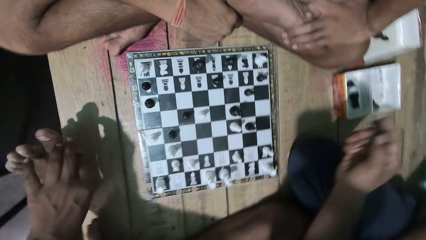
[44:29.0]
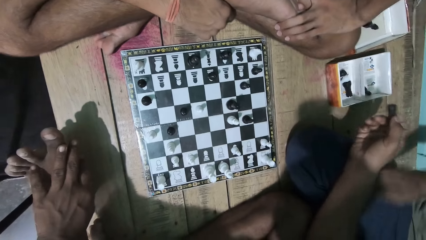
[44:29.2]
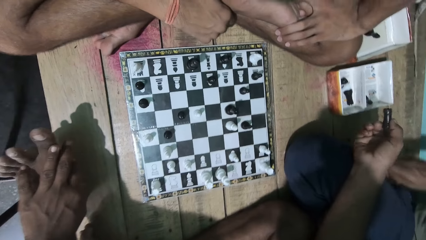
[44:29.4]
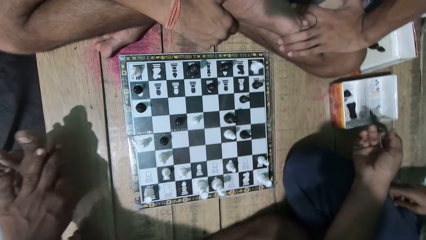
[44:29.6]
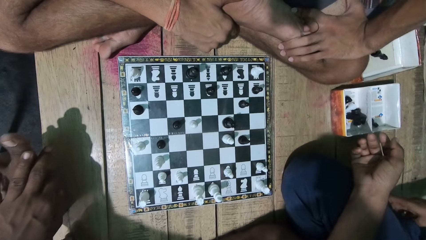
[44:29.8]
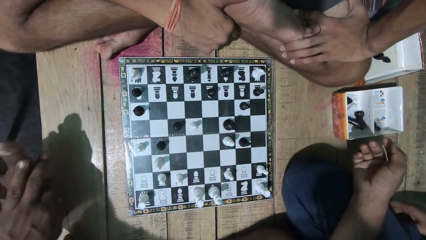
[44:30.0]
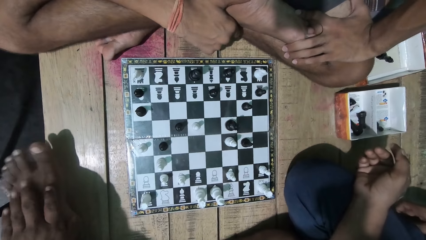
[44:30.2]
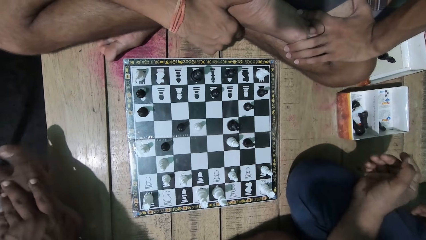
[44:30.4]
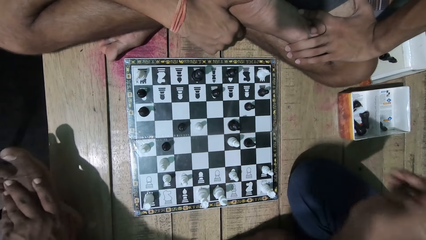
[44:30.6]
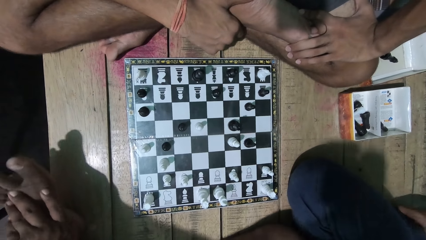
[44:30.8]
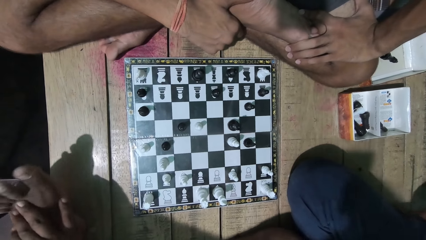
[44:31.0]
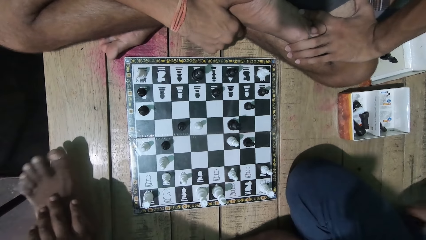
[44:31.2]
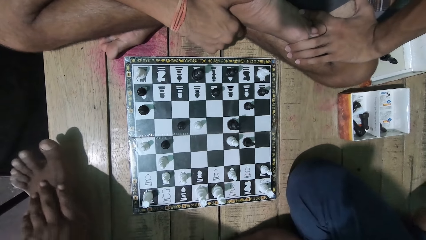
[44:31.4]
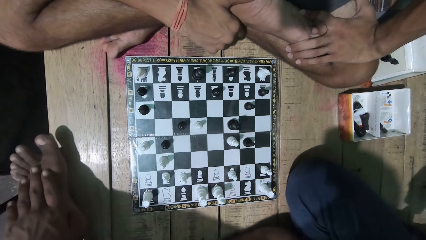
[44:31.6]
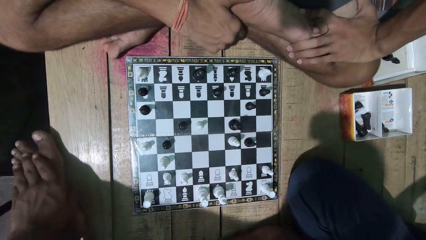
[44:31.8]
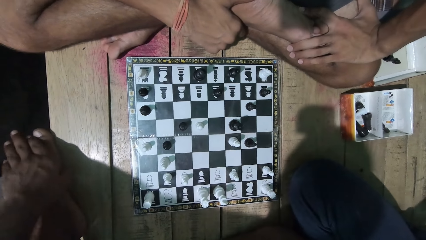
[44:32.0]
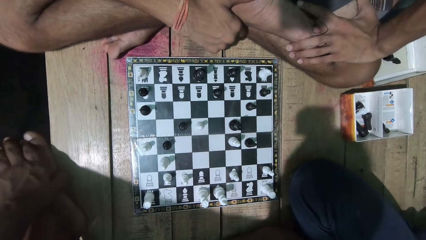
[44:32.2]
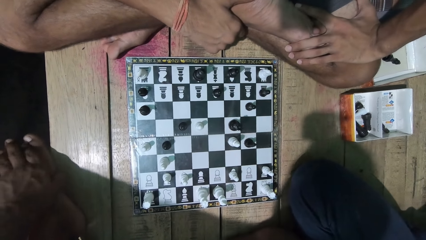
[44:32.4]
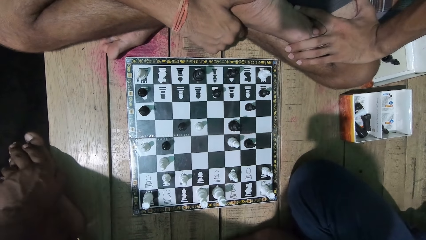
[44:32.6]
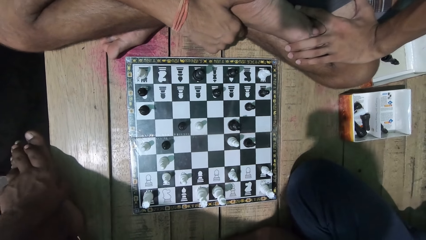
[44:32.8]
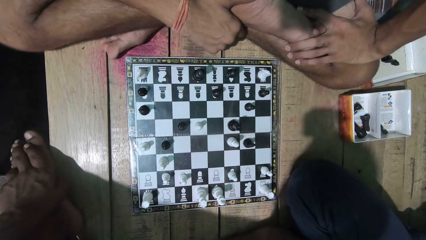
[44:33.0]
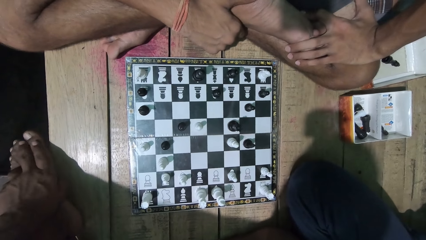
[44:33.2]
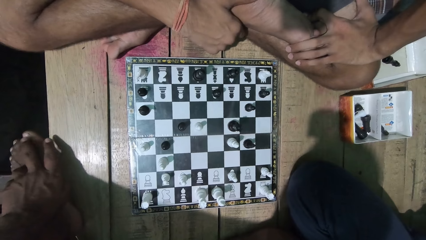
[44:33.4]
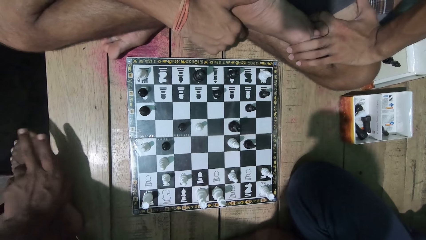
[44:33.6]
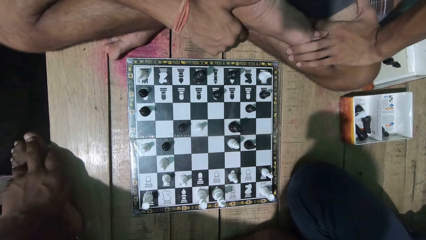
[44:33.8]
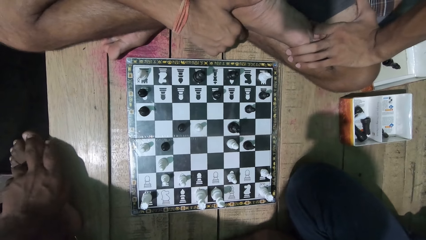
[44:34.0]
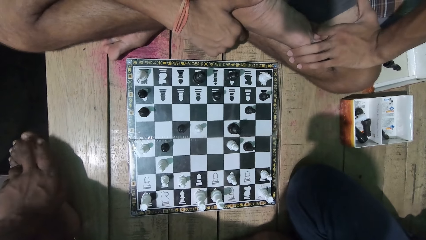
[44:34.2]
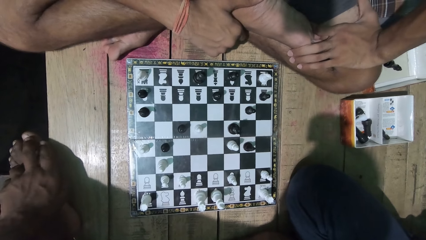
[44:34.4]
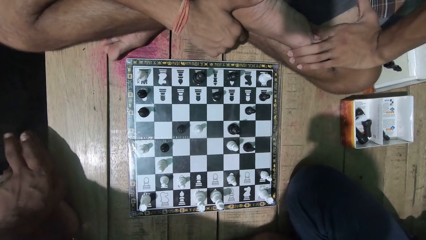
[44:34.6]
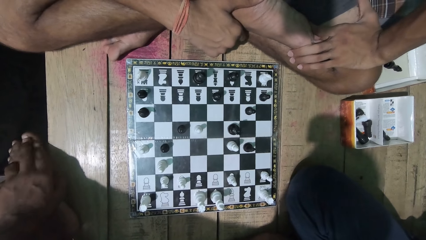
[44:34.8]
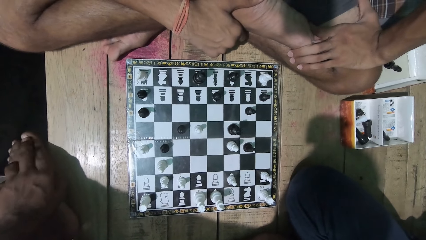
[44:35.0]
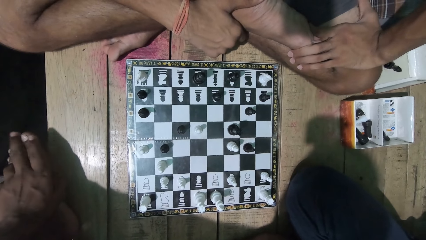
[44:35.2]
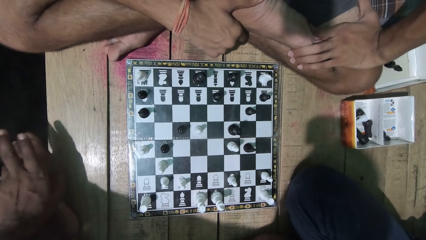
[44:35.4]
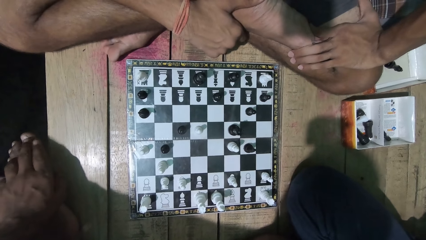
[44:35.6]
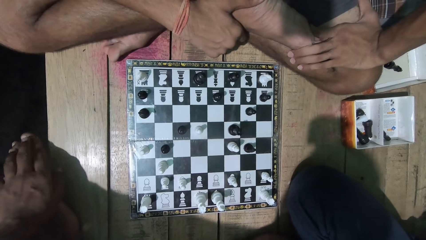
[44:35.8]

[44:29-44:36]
A man puts the chess piece in the box. The camera wearer drops the chess in the box. He touches his leg. He looks at the game with the man.

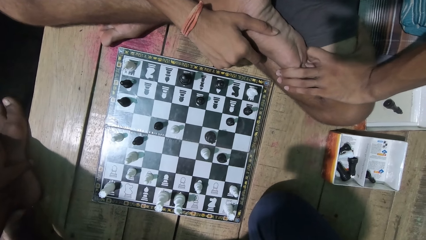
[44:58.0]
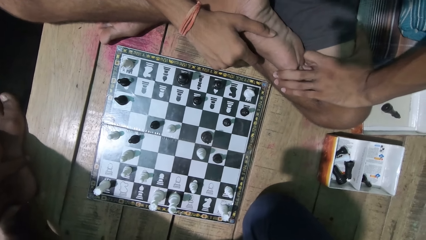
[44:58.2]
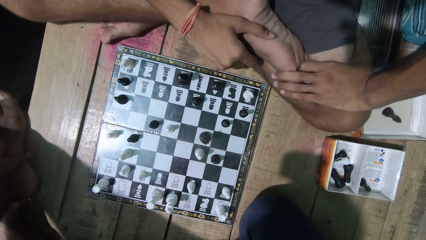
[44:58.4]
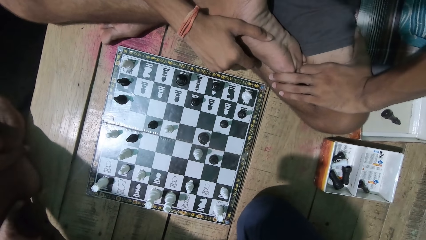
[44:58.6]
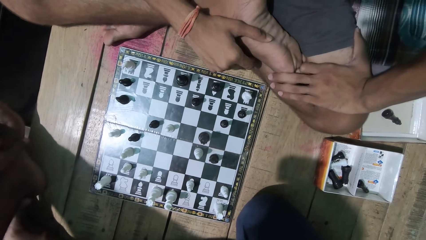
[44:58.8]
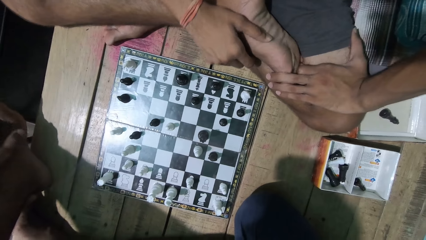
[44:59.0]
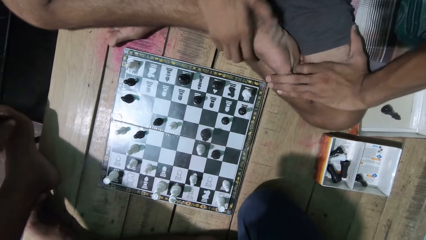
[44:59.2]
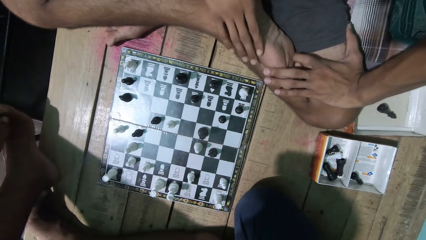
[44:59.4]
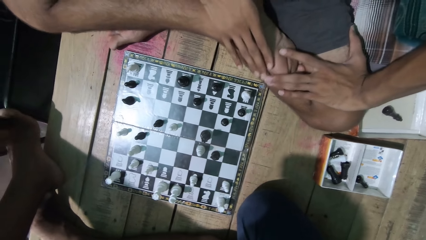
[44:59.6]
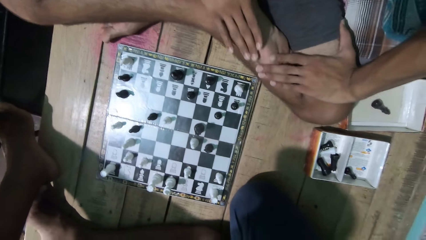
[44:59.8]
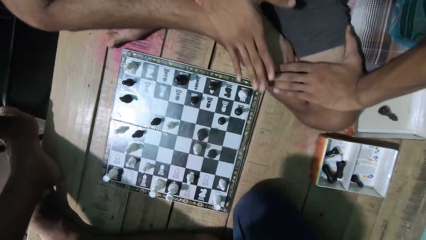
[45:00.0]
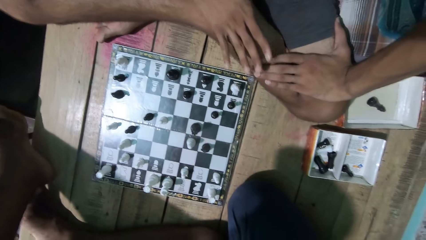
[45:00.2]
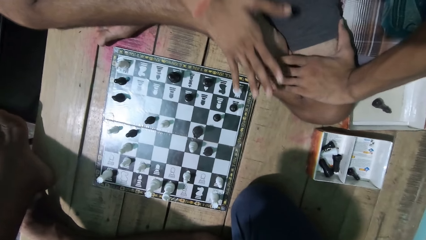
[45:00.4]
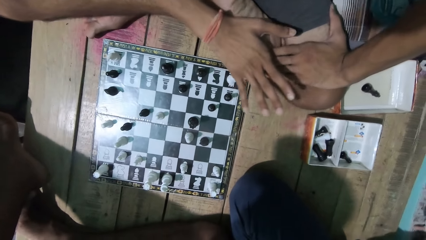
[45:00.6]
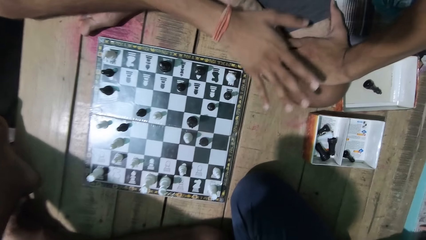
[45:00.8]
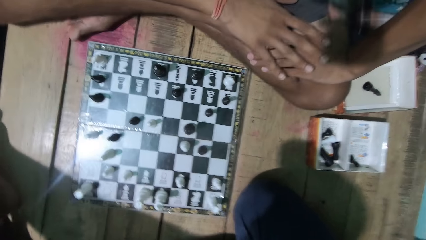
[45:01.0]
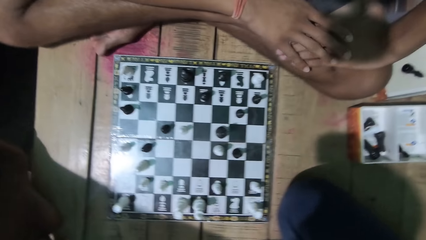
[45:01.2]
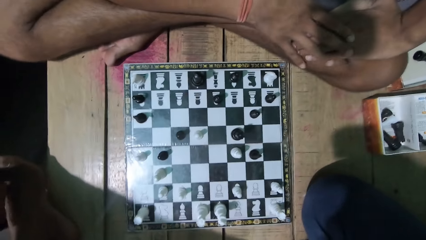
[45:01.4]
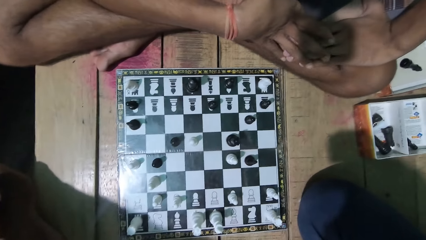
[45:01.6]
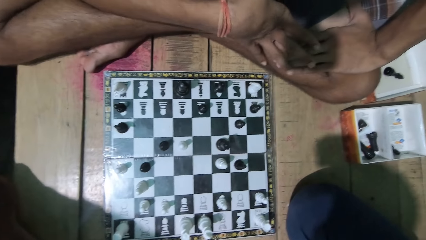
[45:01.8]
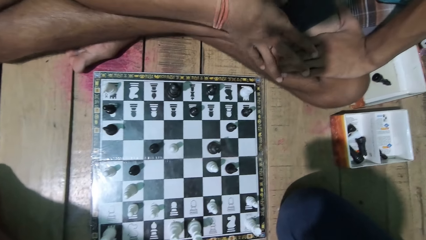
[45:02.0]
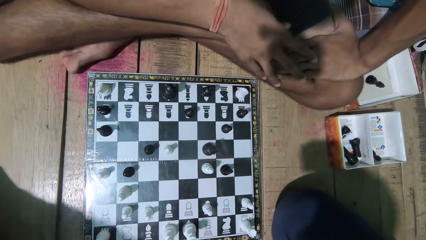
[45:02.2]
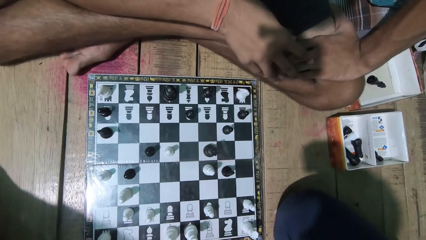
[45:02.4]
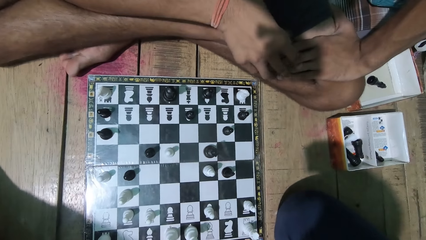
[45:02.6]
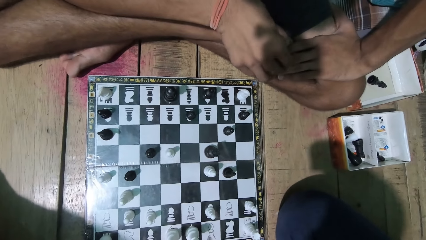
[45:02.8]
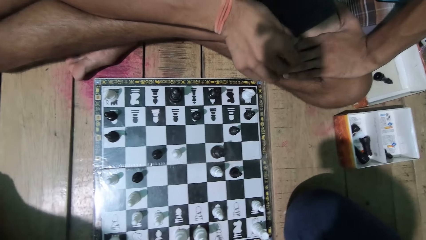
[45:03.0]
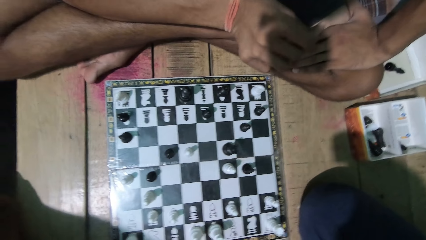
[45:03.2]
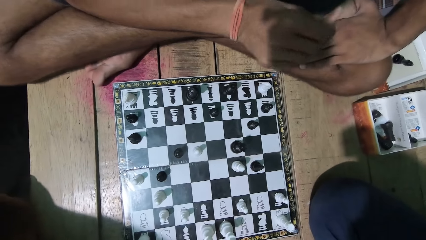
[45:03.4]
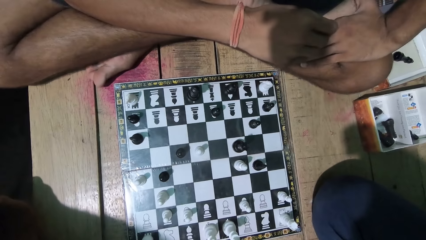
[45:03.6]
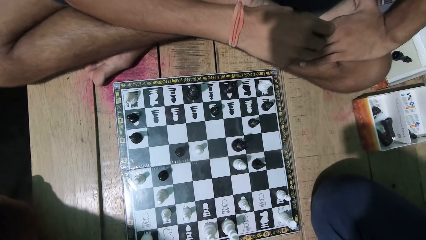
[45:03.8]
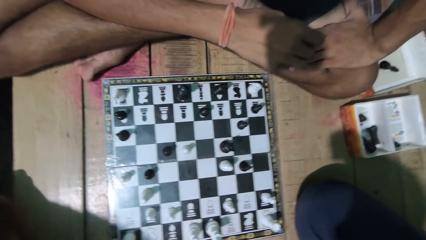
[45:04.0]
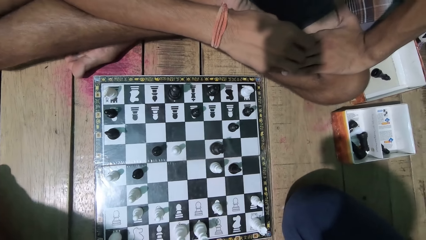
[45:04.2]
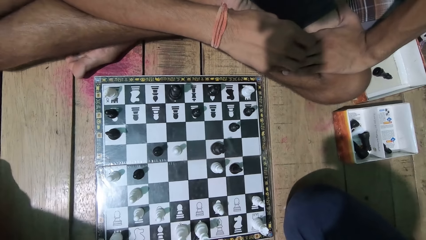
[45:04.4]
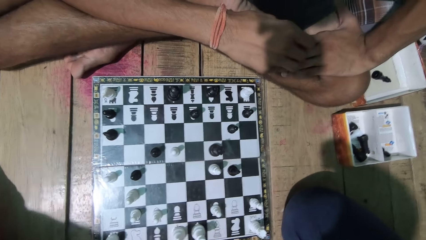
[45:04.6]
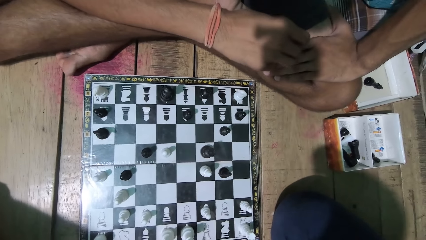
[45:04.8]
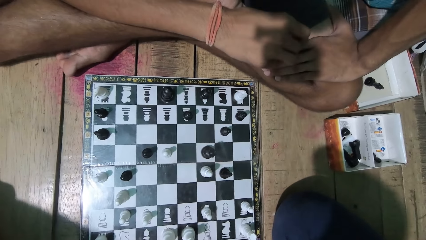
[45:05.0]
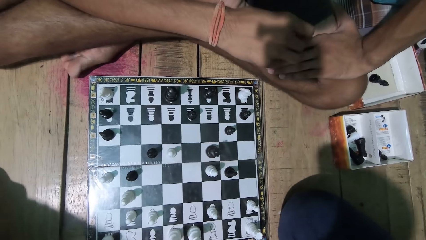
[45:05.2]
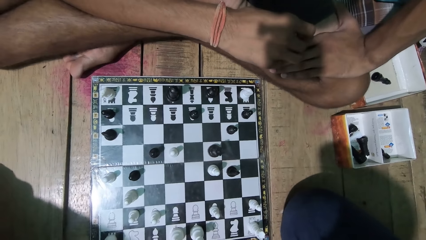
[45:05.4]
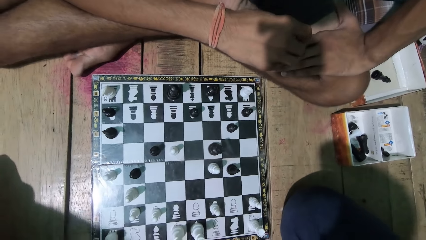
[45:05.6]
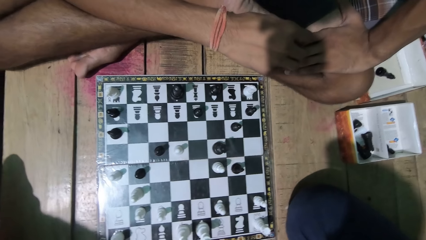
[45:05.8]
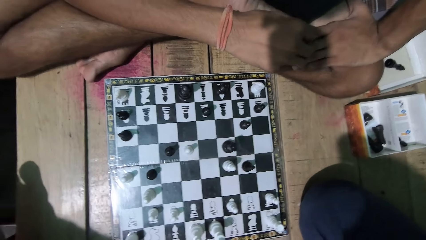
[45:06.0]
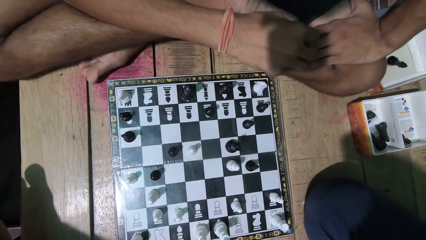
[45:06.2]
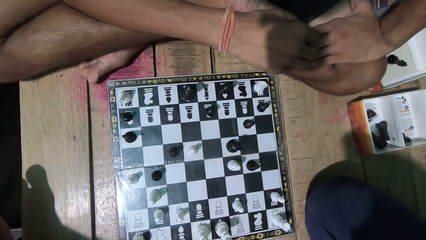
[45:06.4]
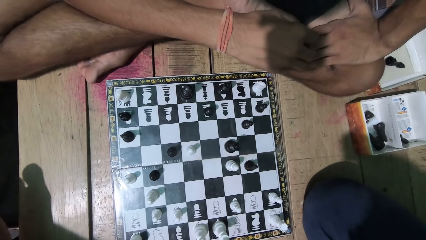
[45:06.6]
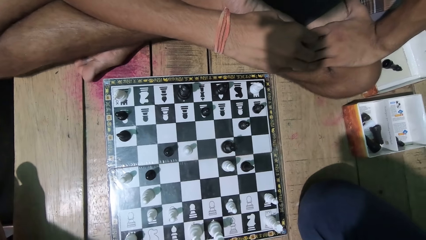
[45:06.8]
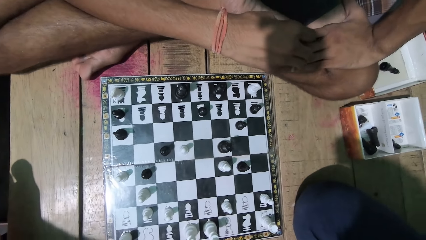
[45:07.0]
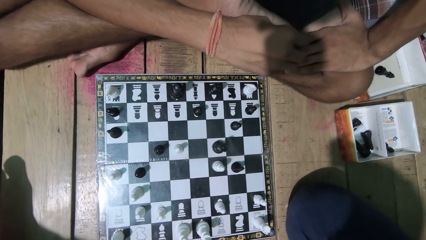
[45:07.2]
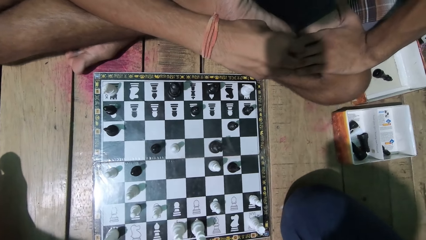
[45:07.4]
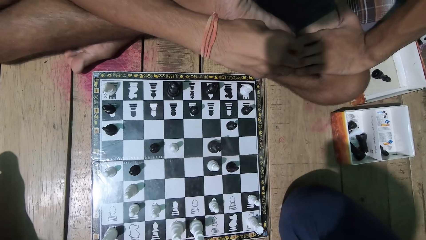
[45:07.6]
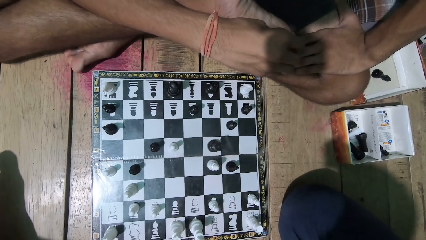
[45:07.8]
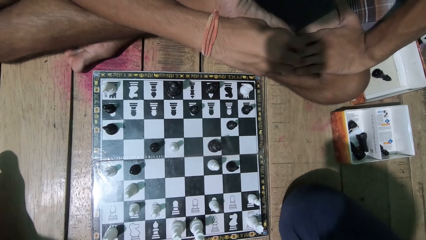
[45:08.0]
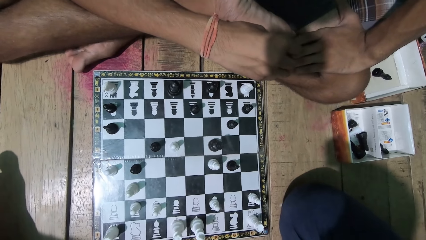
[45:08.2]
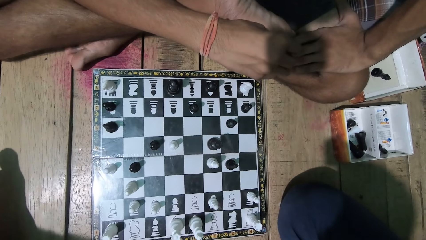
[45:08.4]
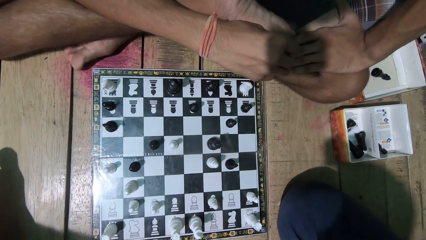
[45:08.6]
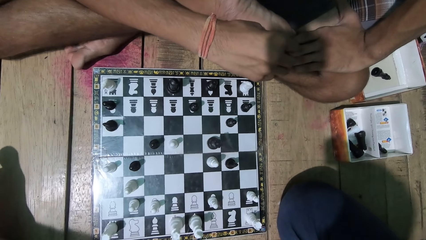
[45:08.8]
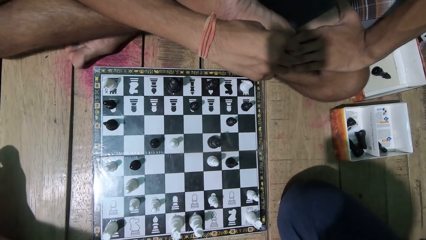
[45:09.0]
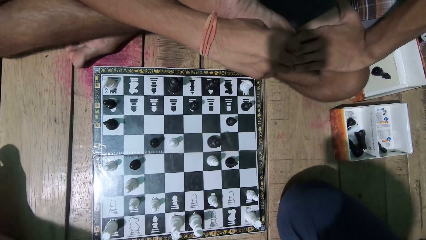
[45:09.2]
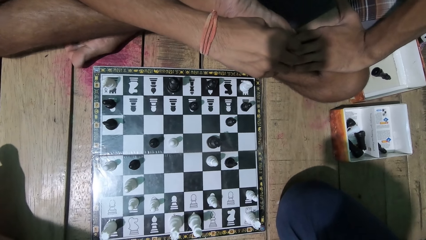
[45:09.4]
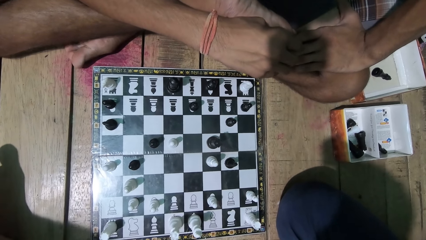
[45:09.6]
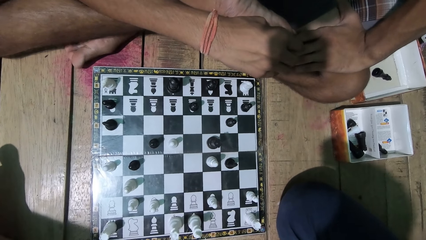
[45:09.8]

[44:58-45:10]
A man rubs his leg. The camera wearer looks at the chess game.
